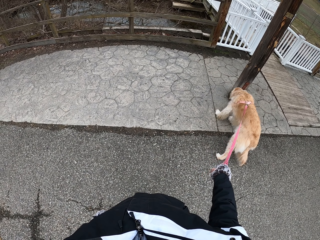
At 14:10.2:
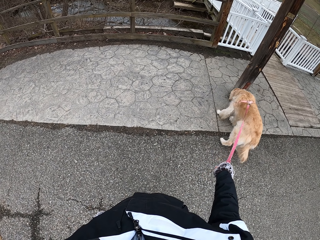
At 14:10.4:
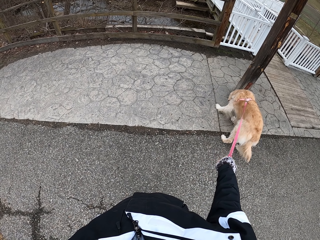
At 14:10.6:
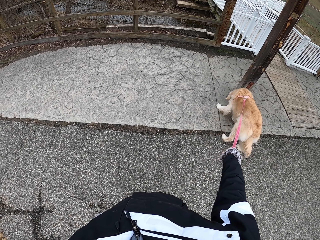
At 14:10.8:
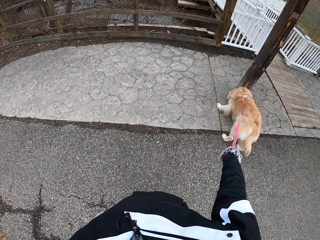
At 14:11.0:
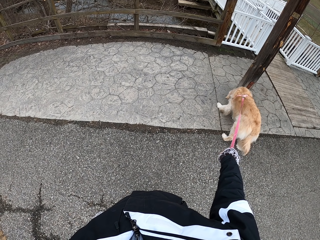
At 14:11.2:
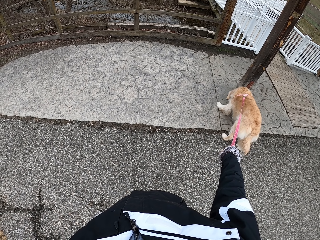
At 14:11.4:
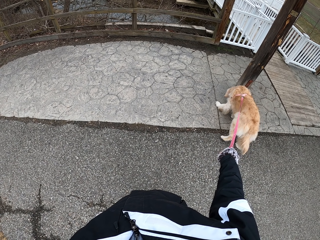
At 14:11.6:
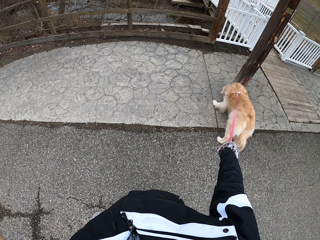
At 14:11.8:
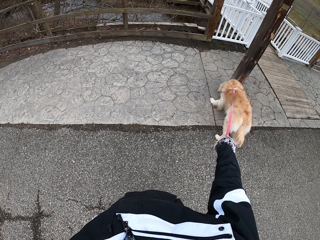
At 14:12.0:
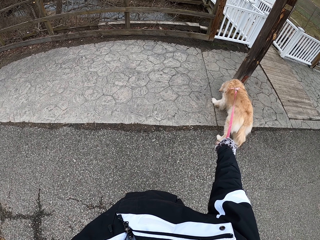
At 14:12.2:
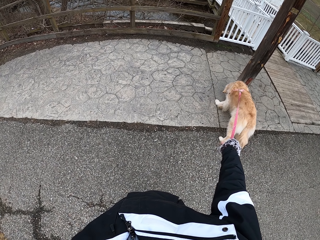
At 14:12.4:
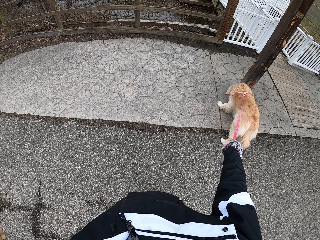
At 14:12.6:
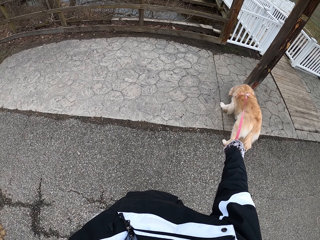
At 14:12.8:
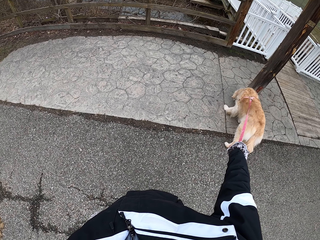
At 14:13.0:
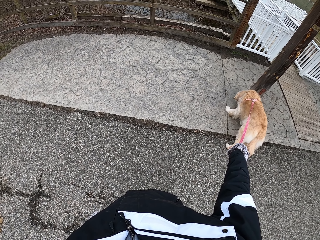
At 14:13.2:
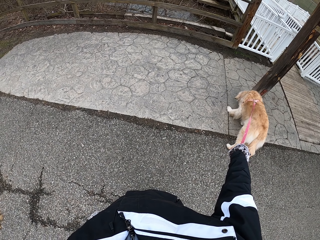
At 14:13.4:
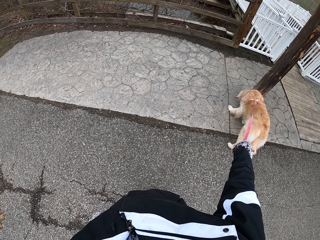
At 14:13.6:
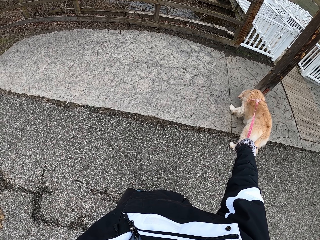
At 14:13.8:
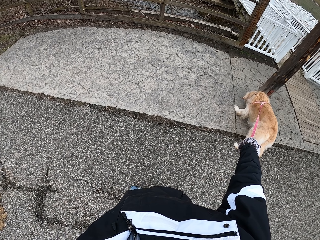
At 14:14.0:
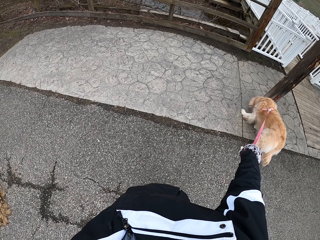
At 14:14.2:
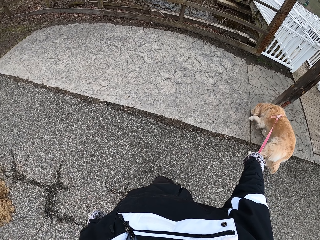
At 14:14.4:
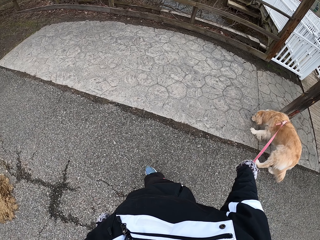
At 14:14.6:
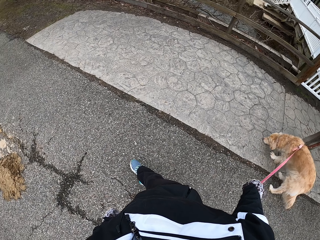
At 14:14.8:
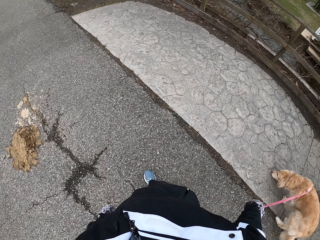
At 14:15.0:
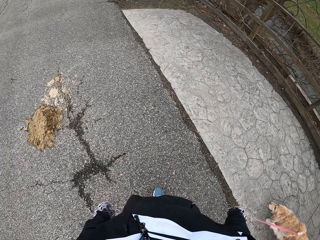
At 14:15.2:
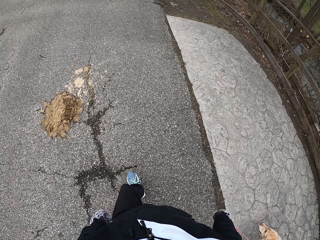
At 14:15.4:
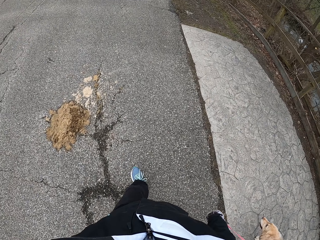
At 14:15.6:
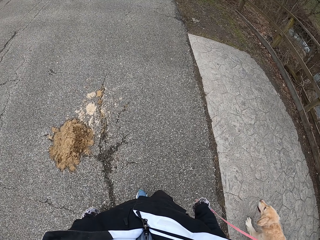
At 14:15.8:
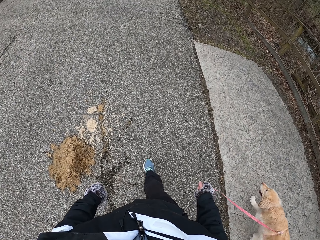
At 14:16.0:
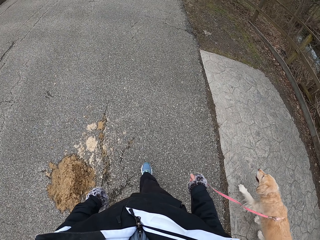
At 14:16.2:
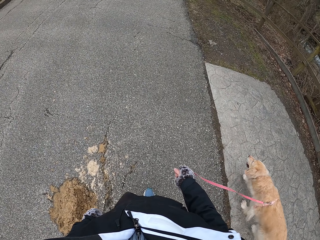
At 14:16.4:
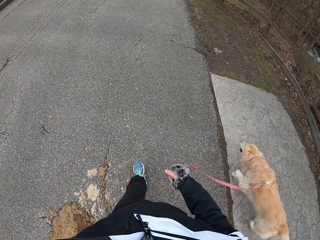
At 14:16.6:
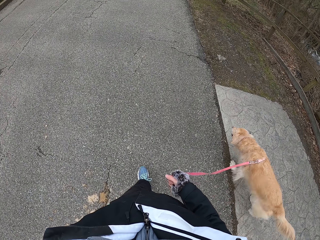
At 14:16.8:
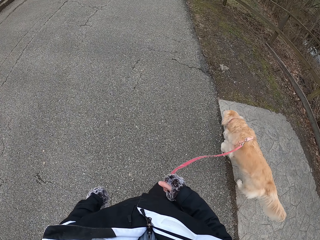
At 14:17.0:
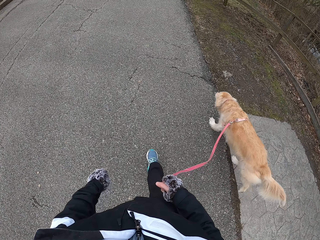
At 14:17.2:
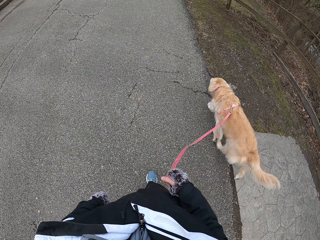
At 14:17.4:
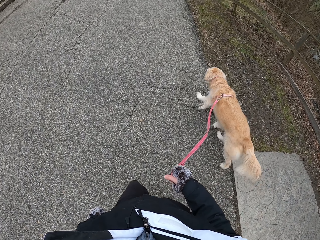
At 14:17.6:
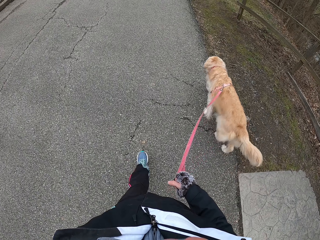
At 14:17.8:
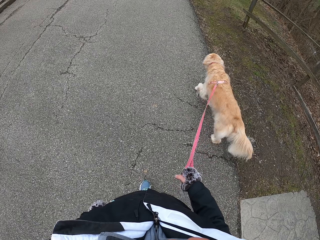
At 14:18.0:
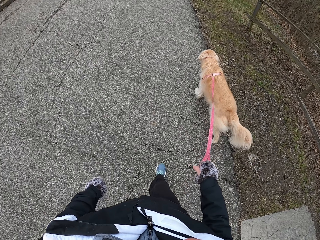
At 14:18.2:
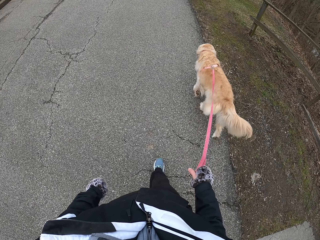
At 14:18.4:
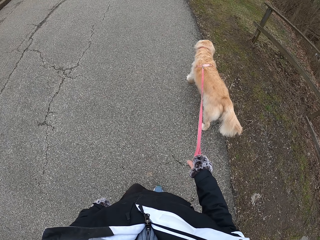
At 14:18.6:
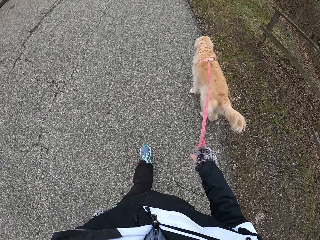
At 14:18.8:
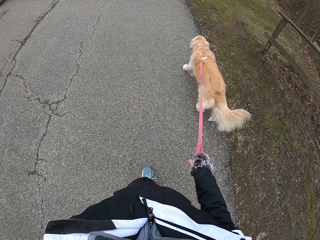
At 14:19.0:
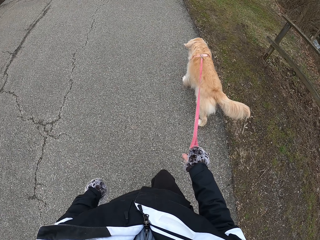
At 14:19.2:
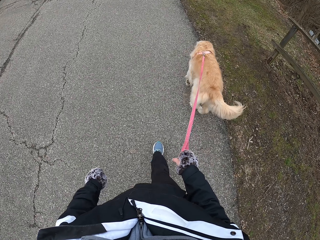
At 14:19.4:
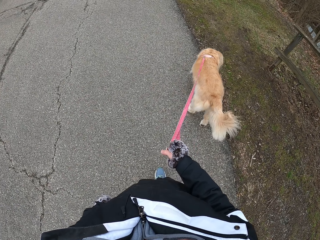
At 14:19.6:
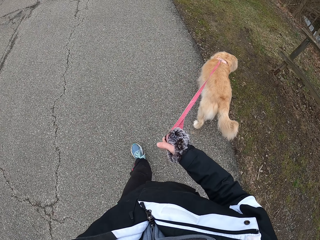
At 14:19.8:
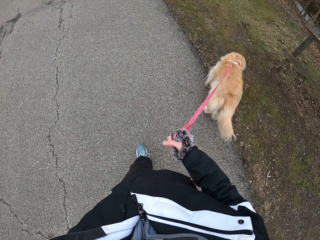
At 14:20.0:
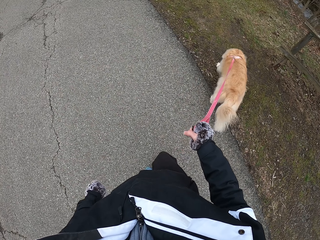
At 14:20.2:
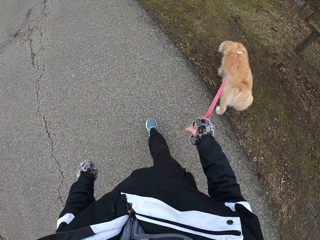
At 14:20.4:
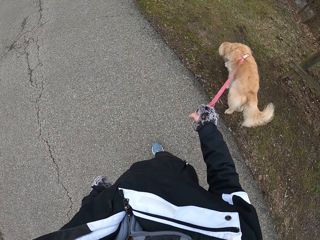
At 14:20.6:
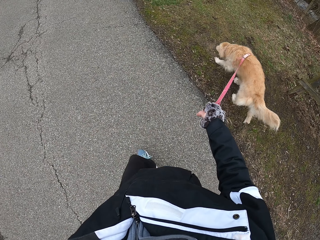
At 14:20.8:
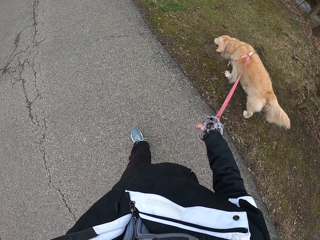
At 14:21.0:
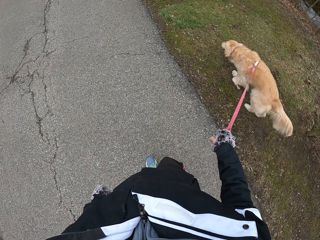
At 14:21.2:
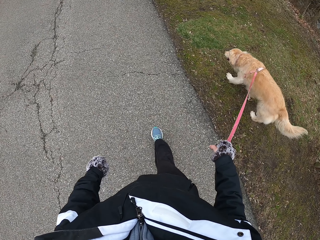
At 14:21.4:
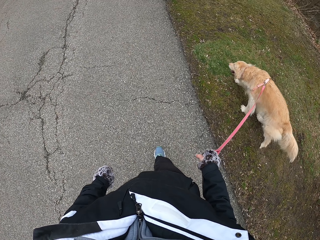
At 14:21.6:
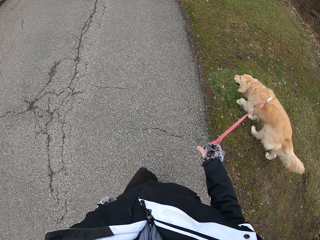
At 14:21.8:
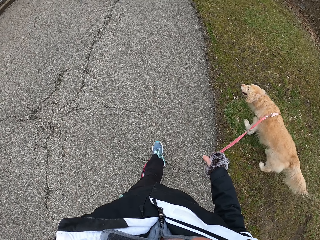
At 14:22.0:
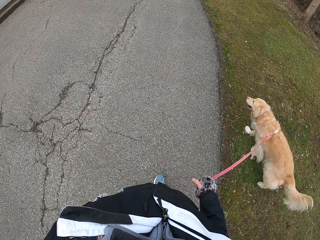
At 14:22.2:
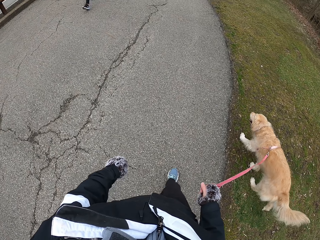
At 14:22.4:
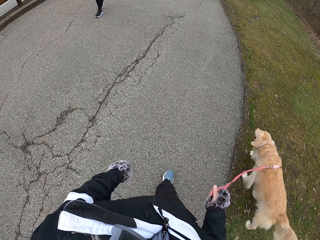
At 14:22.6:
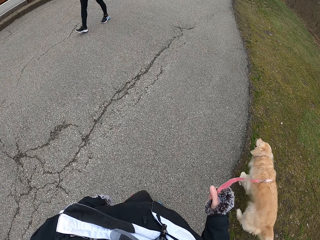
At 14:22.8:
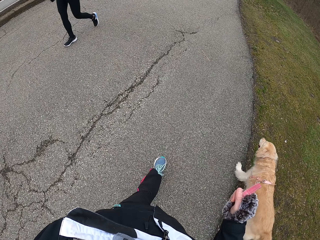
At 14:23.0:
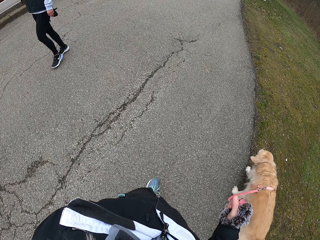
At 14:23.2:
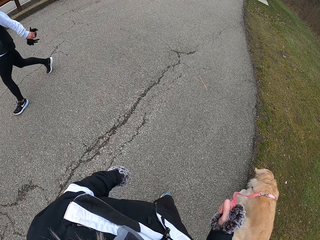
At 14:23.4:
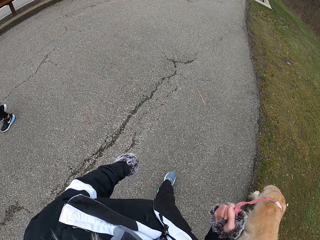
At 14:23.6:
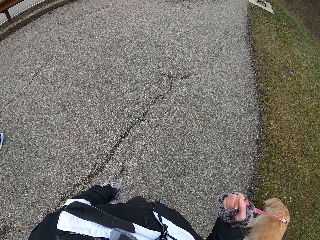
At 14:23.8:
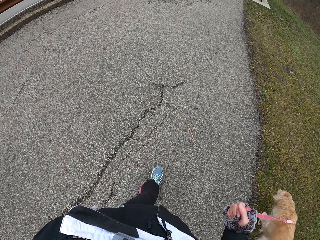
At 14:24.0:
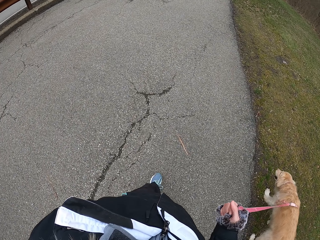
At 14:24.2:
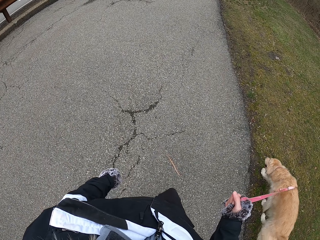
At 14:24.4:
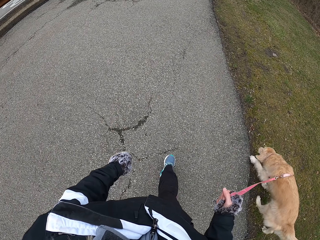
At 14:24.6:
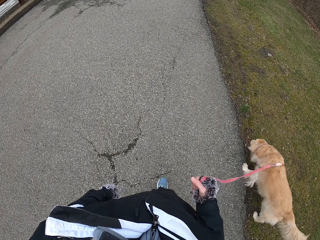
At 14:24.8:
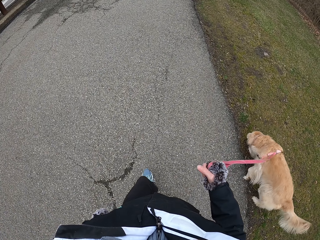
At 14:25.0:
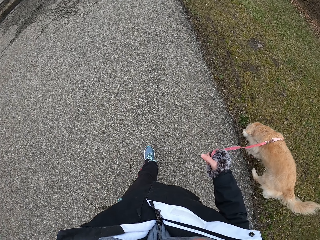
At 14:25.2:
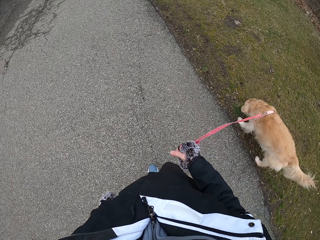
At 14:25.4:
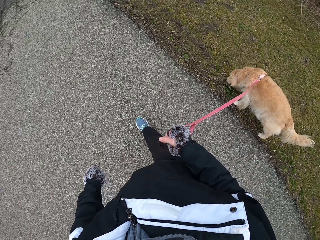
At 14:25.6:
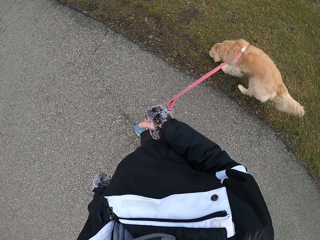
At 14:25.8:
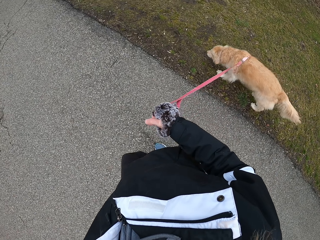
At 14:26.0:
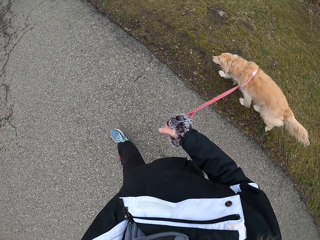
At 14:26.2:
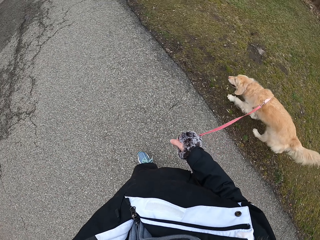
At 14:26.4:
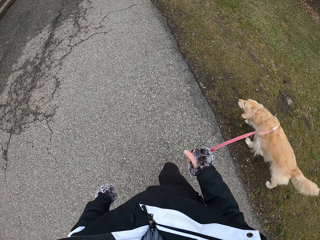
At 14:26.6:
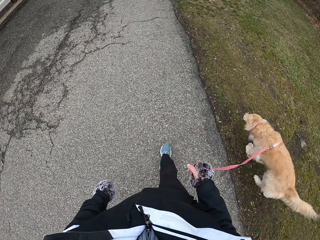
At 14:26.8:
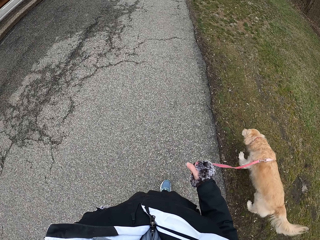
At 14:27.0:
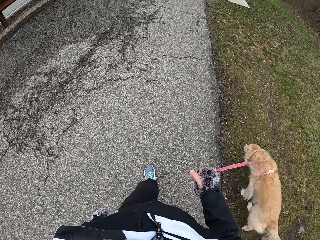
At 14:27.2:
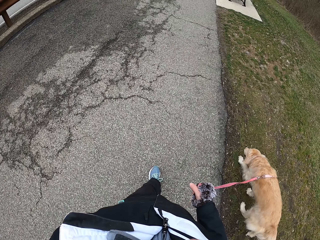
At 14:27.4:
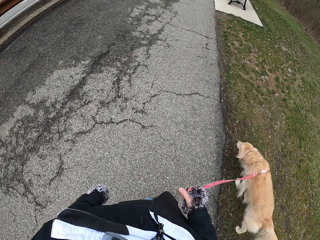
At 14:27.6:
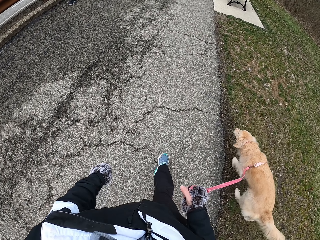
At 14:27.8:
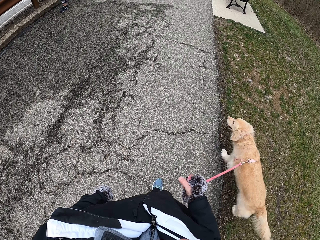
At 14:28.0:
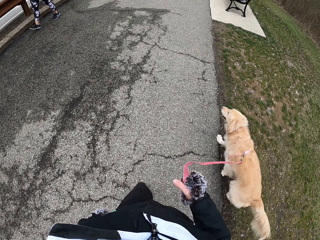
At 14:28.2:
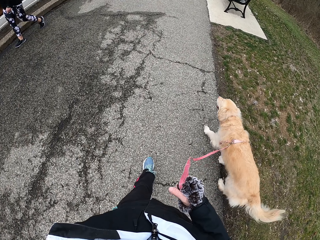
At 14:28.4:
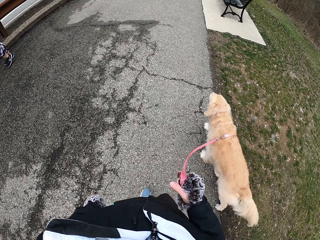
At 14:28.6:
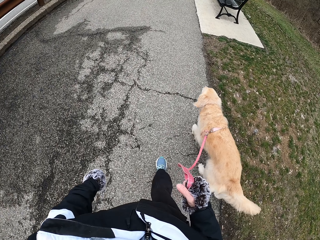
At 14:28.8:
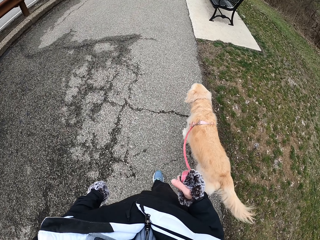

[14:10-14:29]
The camera wearer walks with his dog on the pathway. He passes a person.

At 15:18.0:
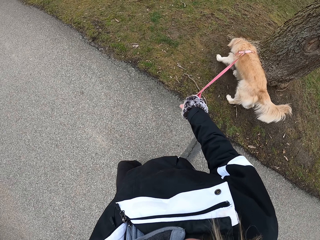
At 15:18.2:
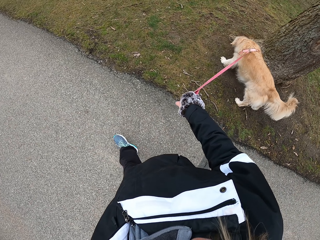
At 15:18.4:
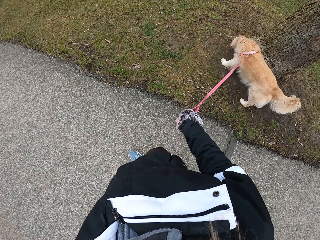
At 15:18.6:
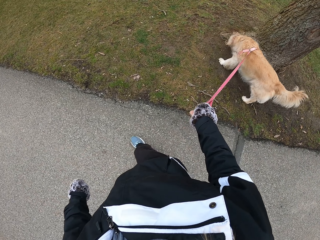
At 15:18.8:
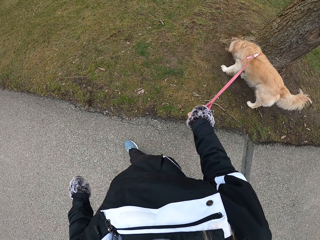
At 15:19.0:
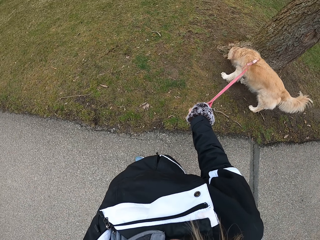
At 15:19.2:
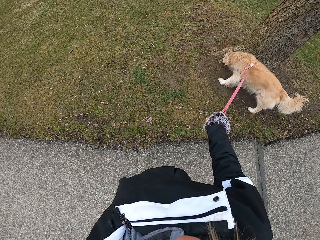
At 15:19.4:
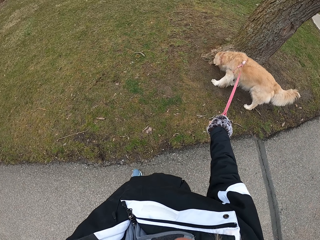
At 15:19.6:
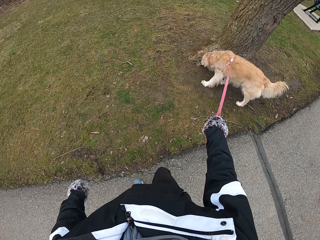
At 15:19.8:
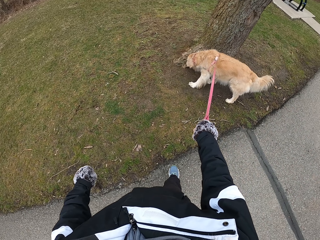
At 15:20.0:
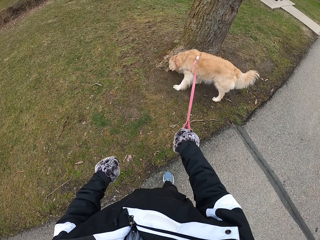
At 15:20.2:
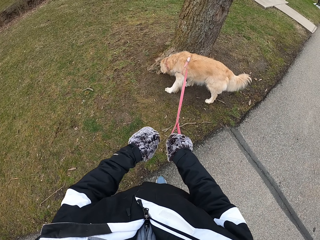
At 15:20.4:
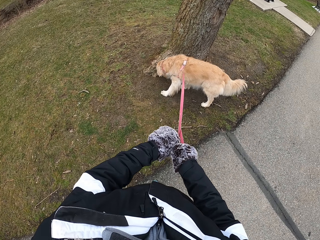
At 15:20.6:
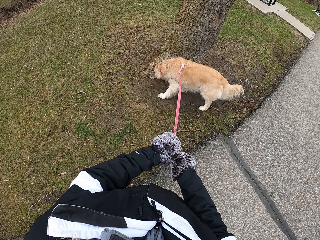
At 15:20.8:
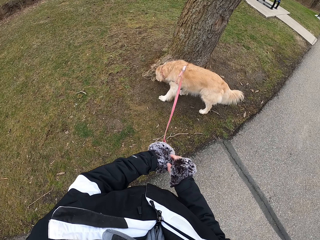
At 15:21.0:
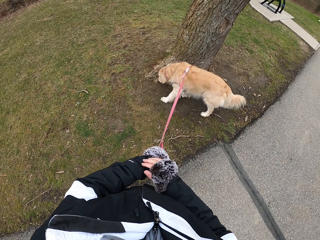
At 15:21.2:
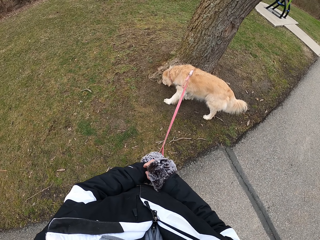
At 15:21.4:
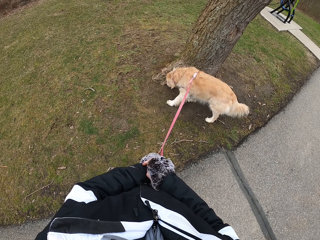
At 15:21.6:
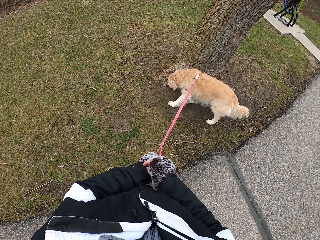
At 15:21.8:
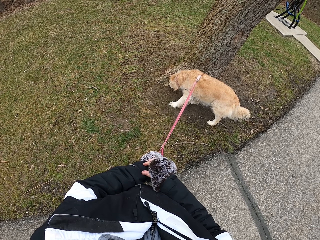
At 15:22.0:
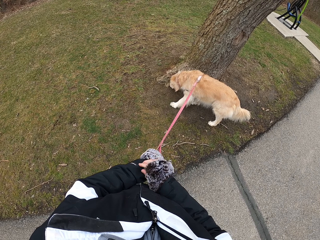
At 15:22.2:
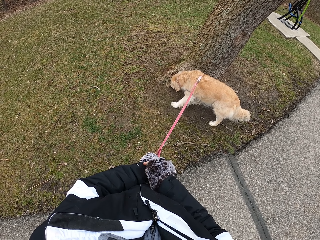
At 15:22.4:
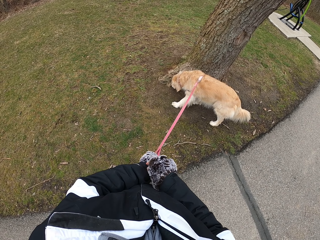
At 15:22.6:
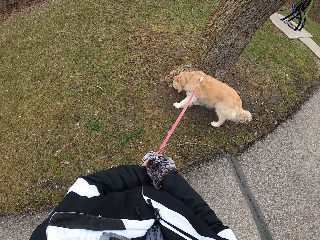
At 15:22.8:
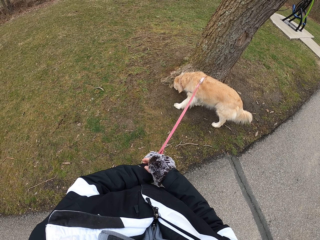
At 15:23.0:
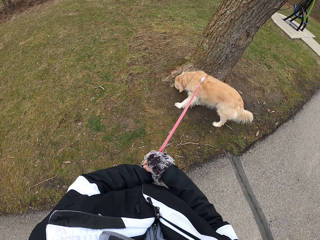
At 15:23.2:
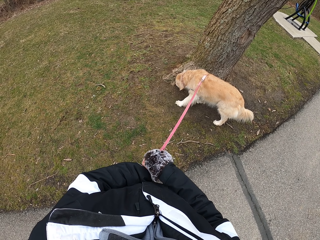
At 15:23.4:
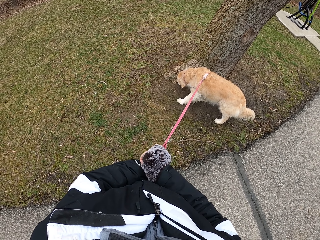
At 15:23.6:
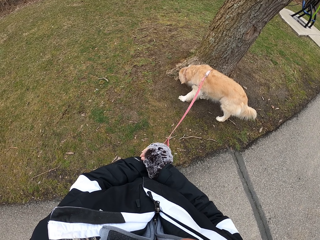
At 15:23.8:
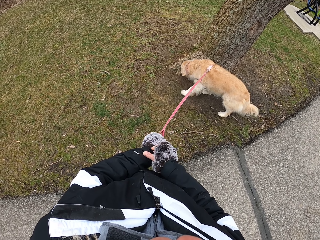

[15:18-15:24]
The camera wearer stops on the pathway. They pass the leash to the left hand. They scratch the hand.
